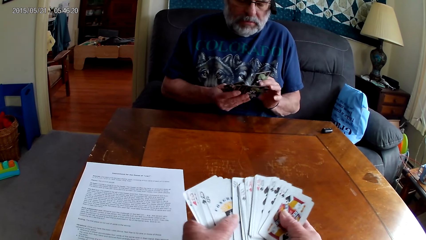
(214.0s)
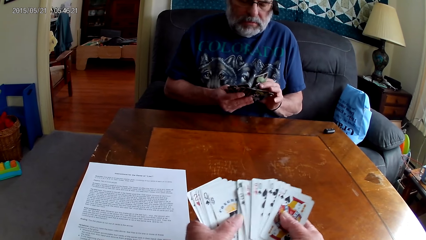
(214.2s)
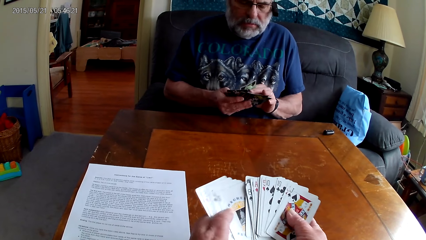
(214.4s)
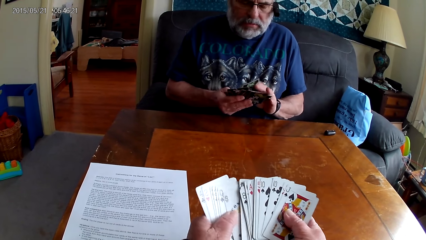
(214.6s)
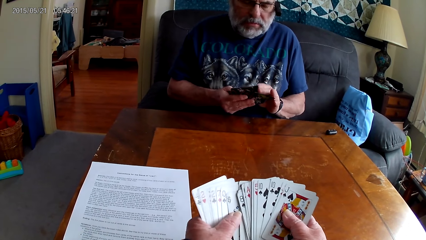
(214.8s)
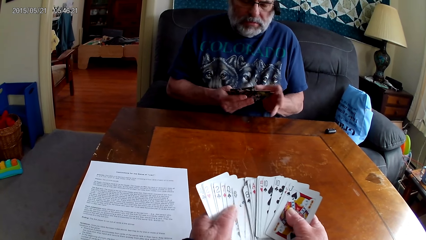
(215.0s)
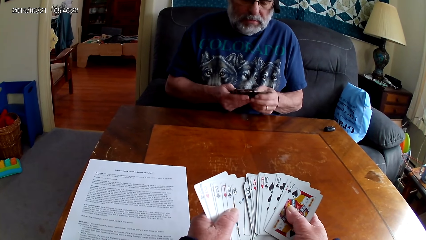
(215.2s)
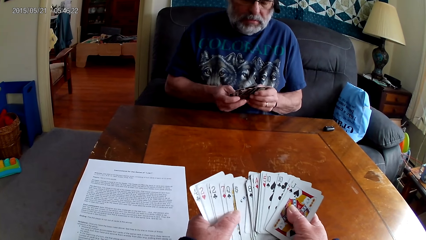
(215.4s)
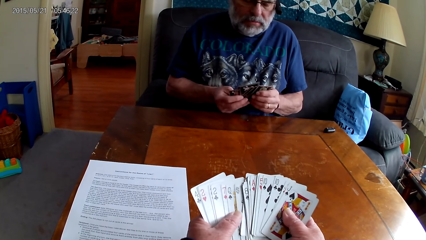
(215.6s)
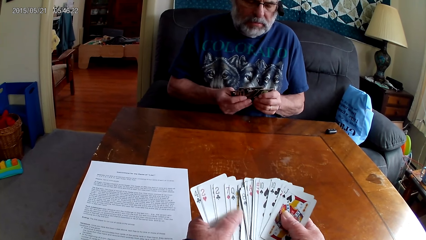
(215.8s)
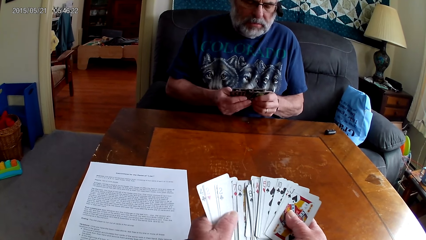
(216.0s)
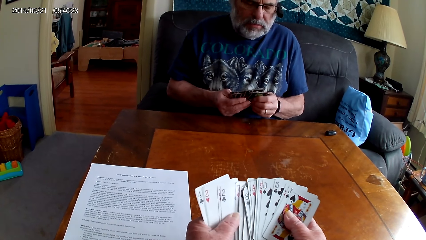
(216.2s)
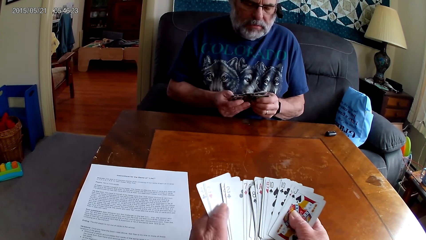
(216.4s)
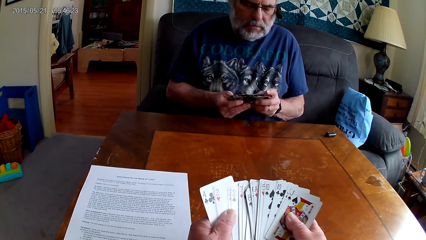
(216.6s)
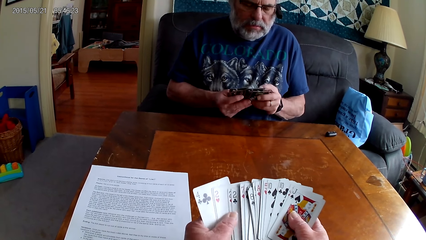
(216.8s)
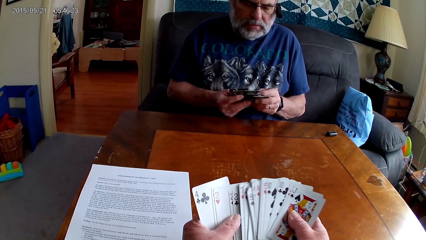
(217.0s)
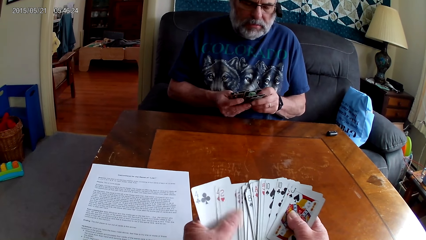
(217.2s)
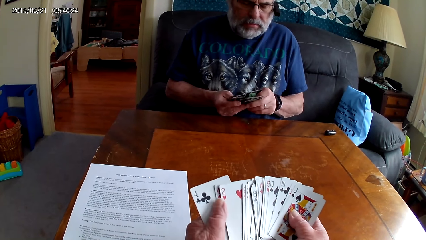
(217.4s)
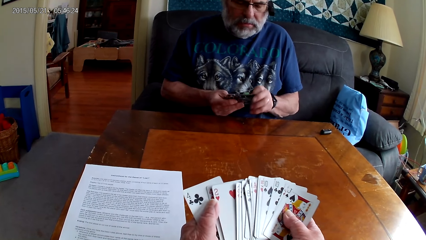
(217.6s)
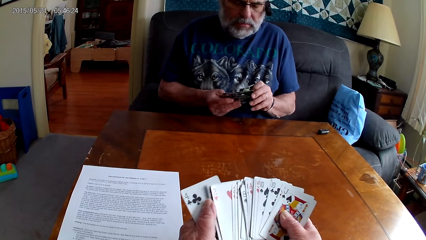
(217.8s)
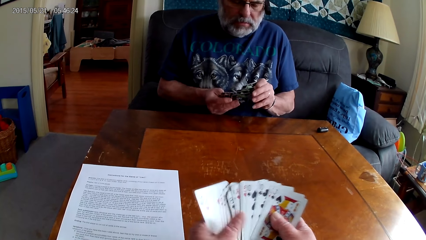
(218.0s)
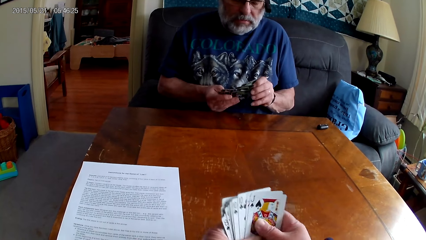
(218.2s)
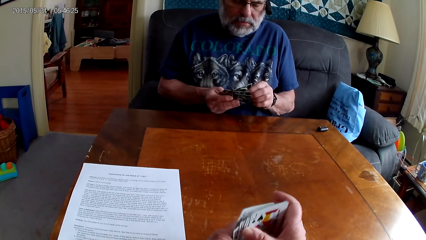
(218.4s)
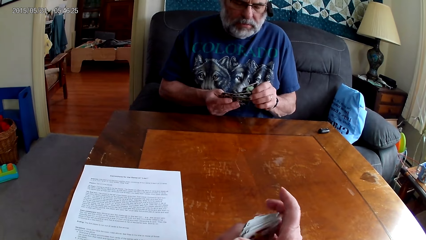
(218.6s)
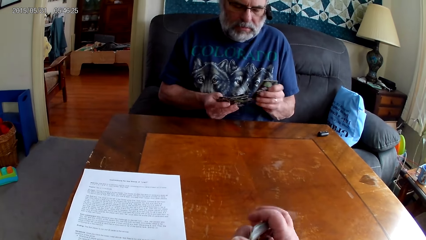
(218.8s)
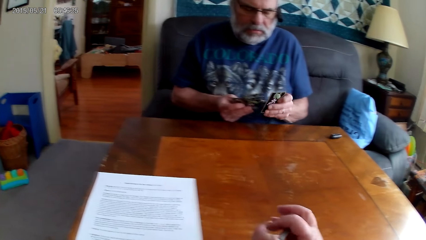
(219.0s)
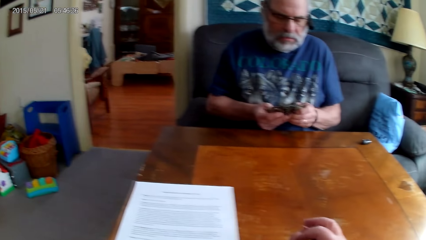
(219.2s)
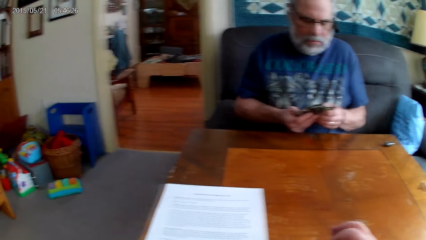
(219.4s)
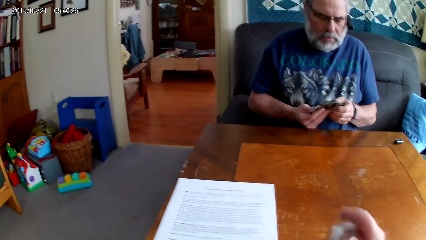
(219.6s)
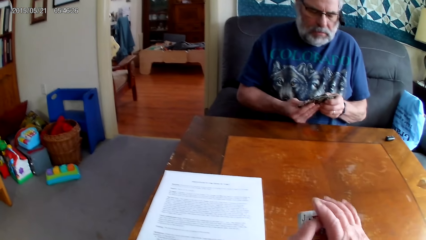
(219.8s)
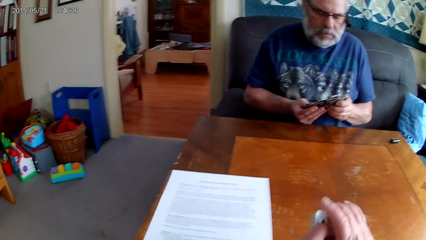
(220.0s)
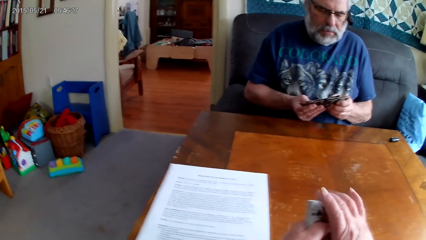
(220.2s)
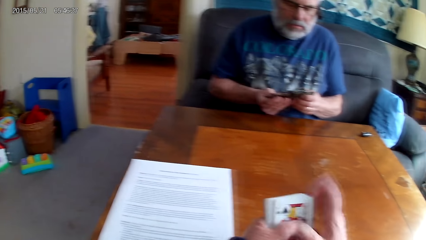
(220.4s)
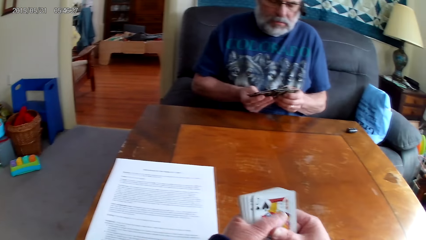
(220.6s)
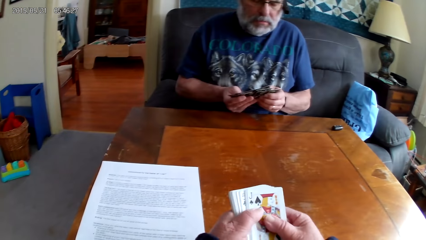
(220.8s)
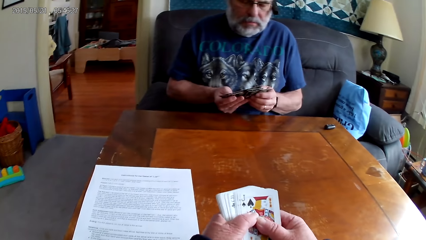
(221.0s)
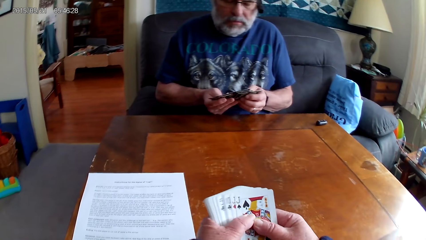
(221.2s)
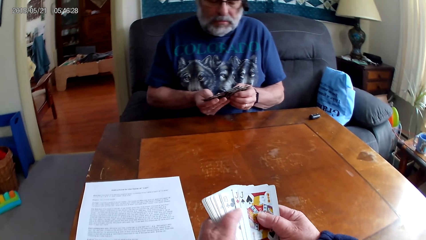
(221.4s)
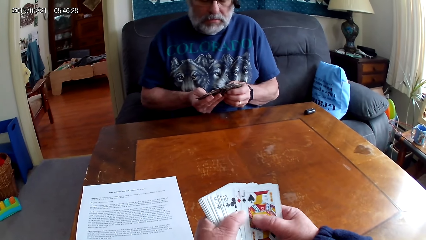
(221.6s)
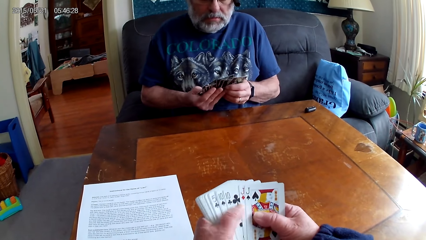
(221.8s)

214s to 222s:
The camera wearer arranges cards.

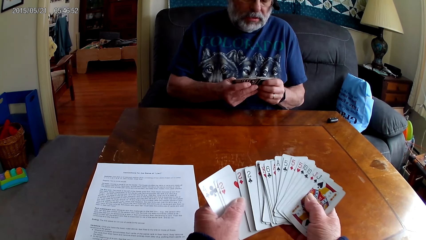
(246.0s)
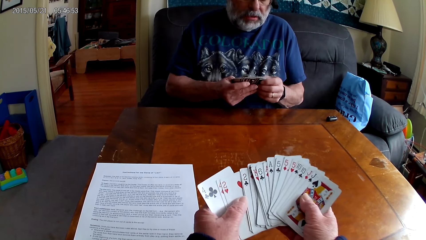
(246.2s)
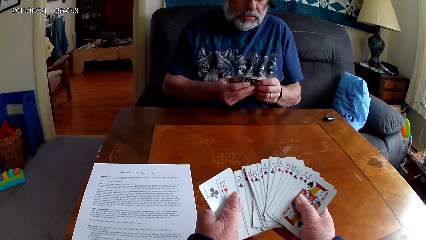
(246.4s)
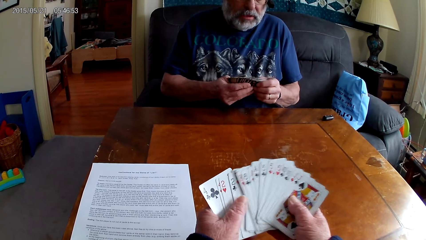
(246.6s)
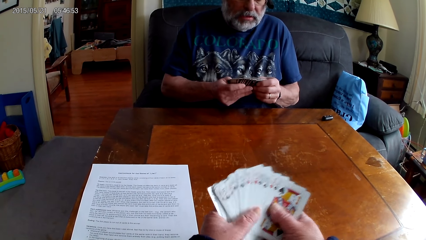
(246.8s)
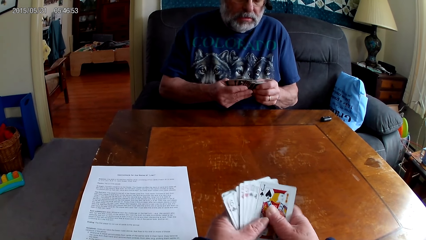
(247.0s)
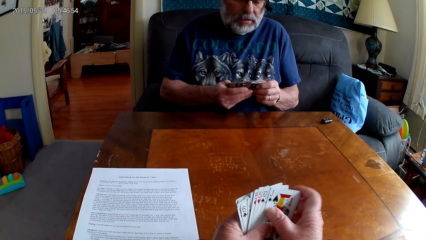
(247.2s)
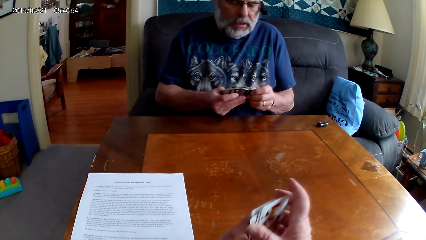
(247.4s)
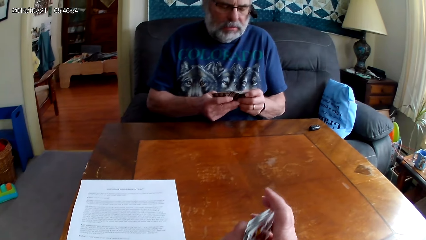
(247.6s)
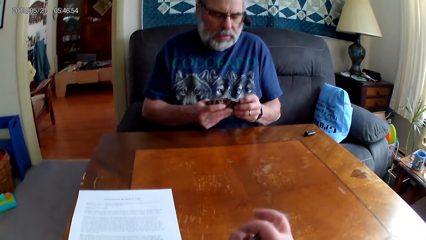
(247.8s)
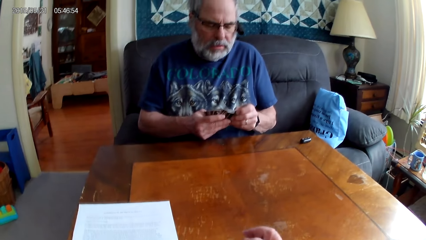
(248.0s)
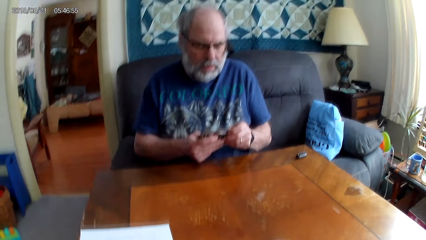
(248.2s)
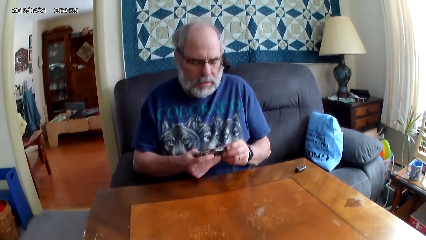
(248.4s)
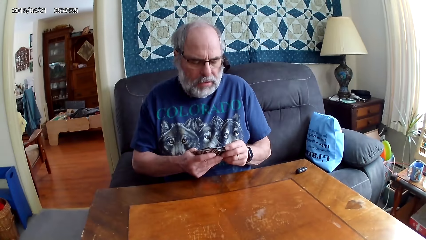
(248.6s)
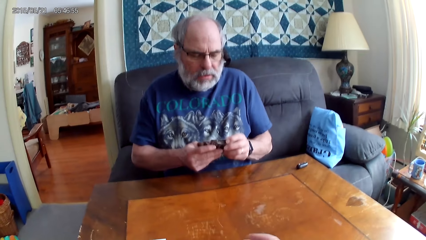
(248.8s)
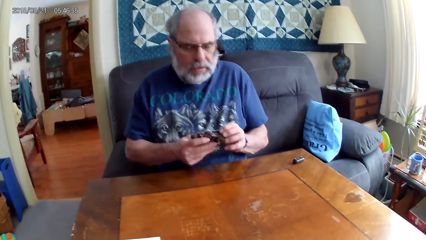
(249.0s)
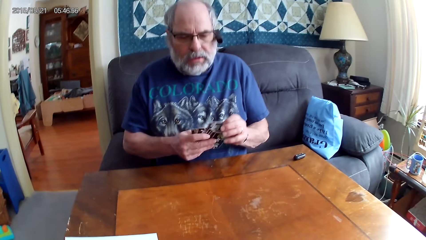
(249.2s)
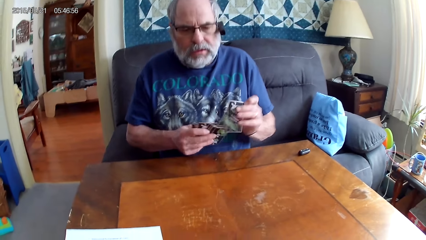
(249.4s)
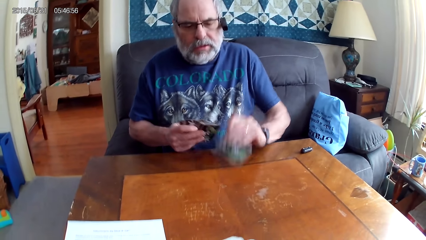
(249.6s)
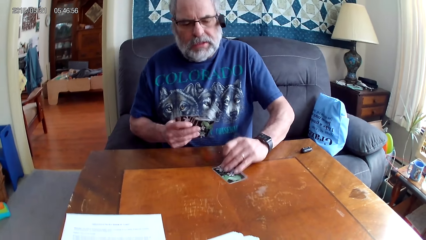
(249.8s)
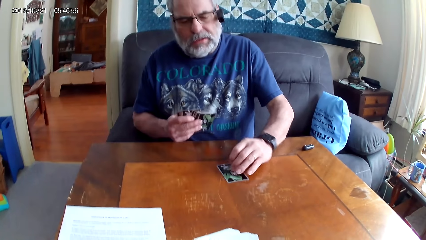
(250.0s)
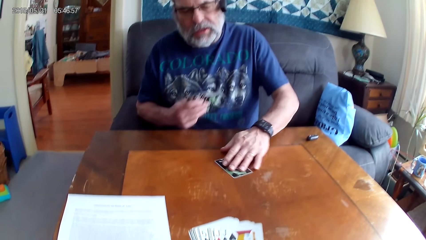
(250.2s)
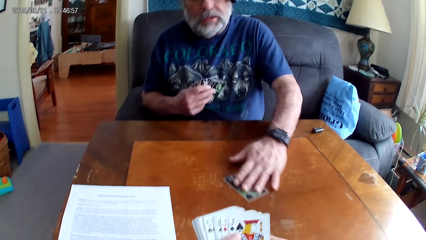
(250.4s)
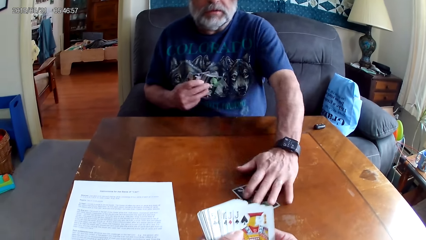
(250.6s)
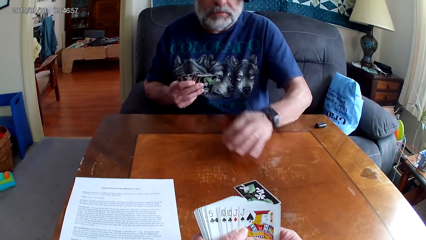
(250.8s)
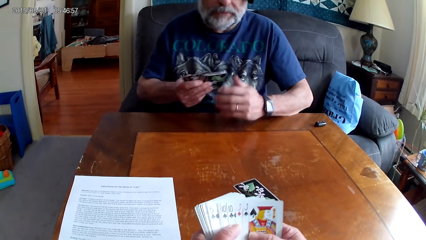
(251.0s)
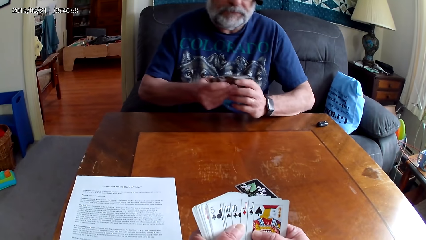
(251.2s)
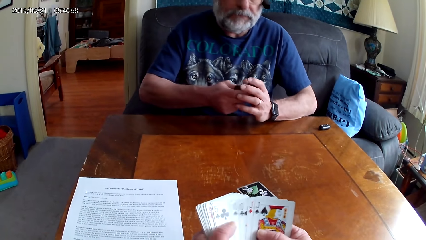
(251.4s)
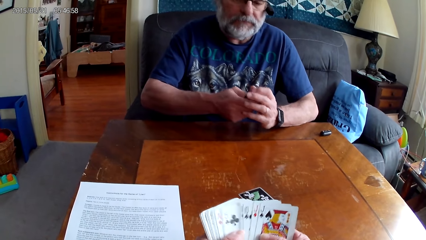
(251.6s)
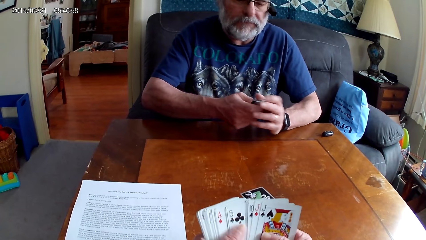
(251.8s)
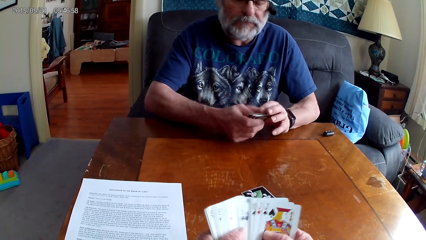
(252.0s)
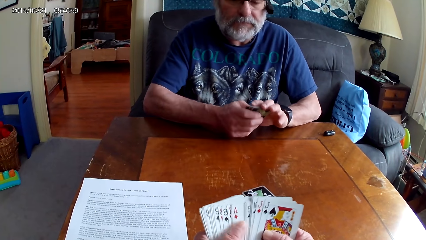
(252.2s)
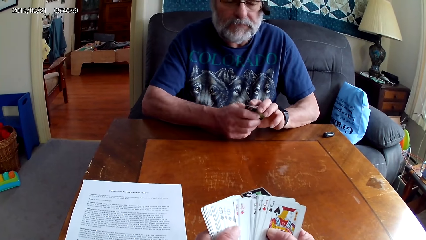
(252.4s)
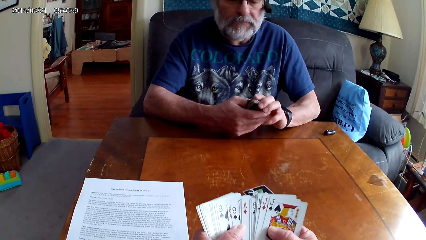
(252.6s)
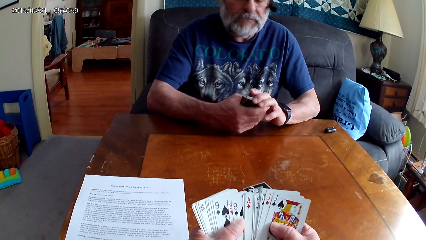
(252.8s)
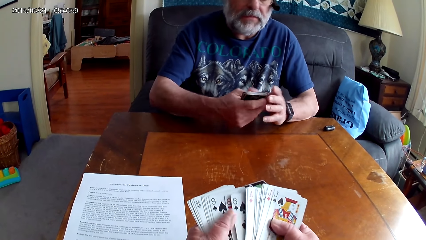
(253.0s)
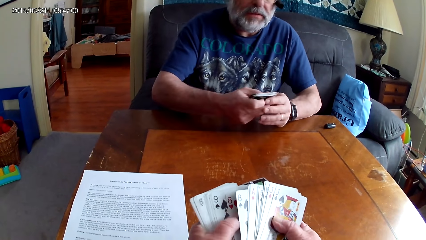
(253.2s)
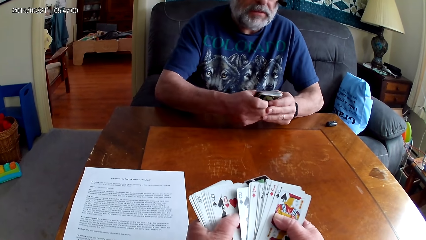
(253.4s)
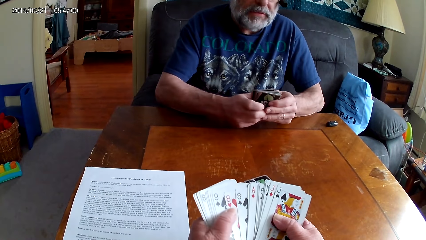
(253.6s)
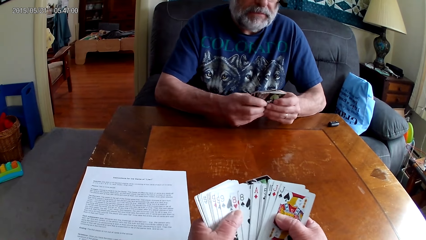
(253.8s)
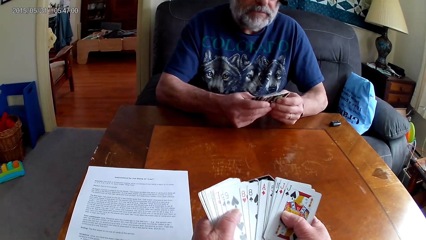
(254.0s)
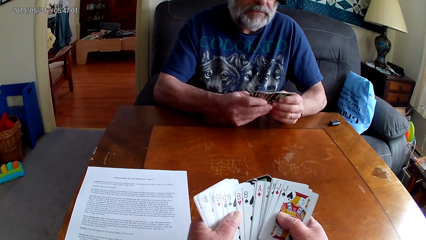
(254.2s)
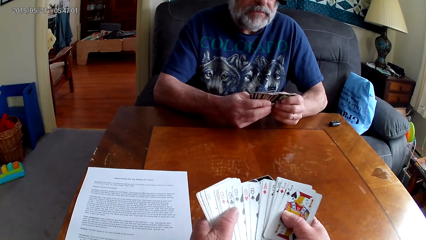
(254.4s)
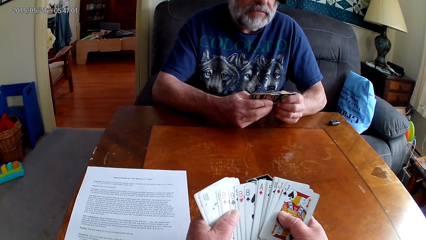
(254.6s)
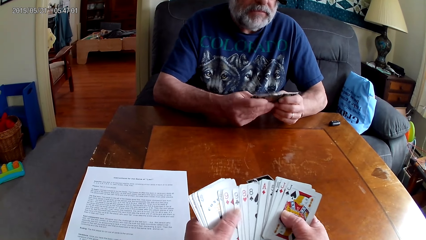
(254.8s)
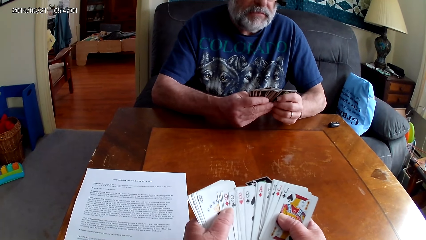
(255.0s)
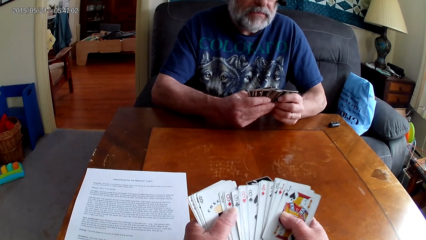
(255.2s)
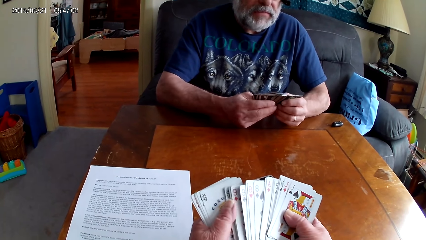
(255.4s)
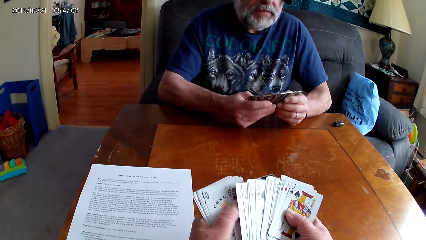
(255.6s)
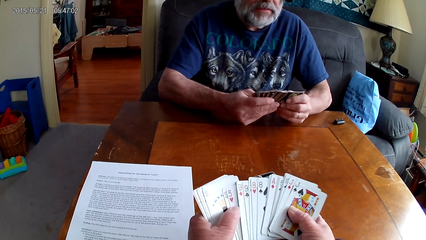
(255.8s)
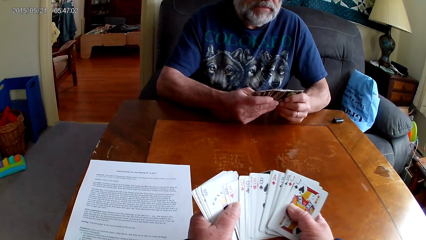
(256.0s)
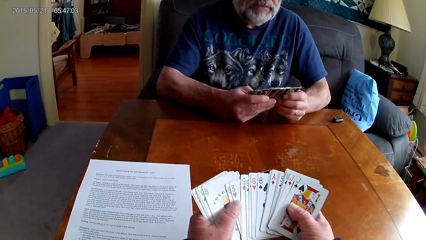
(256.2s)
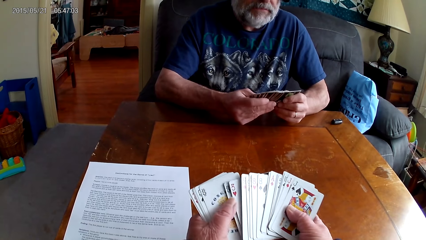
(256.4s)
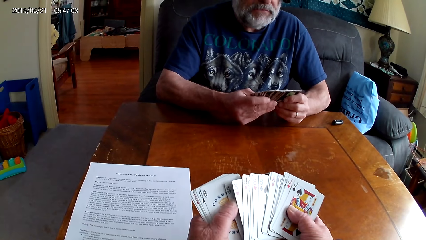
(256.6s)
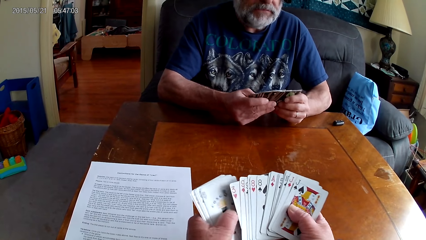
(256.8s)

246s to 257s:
The camera wearer puts the cards together. A man puts poker cards on the table. The camera wearer arranges the cards.
